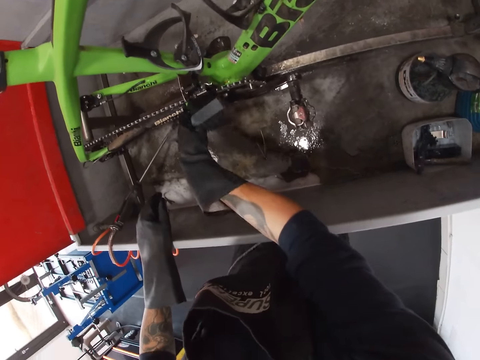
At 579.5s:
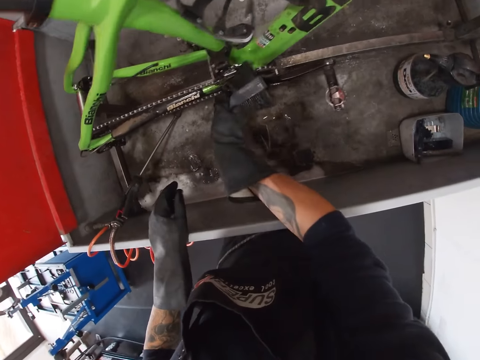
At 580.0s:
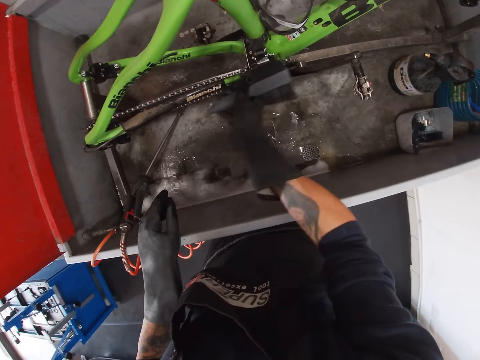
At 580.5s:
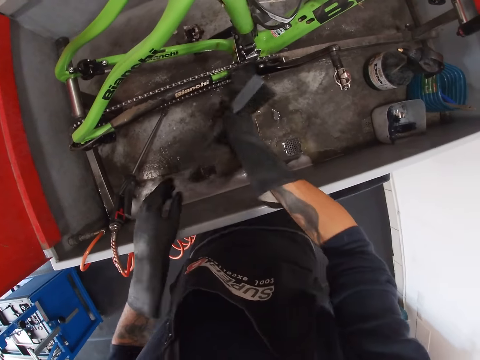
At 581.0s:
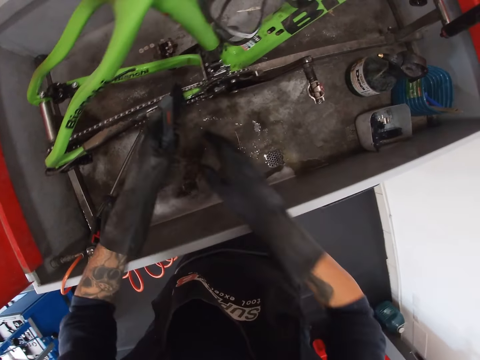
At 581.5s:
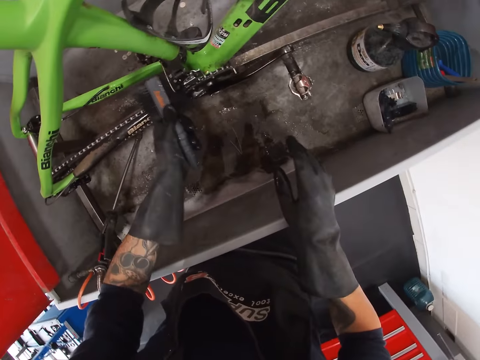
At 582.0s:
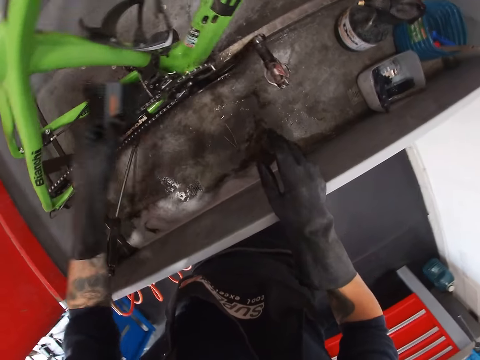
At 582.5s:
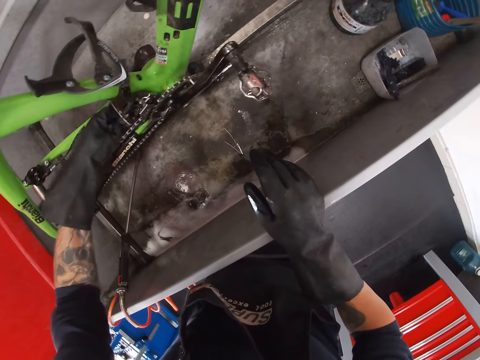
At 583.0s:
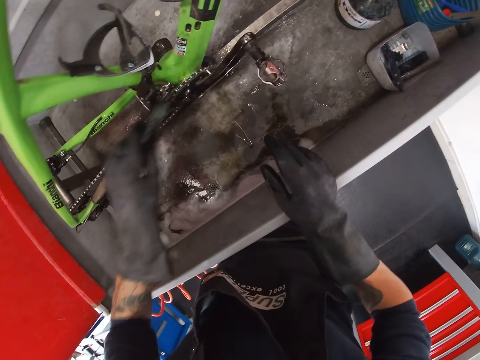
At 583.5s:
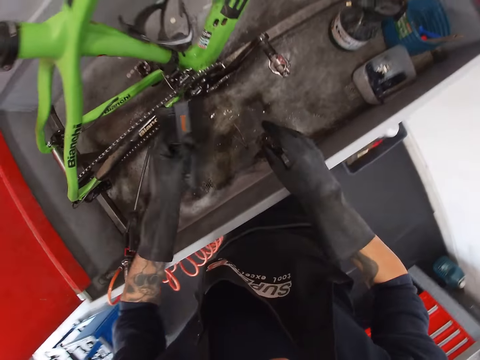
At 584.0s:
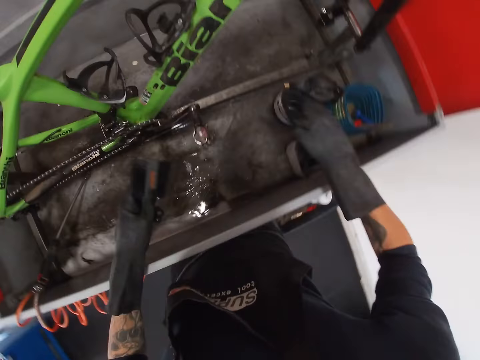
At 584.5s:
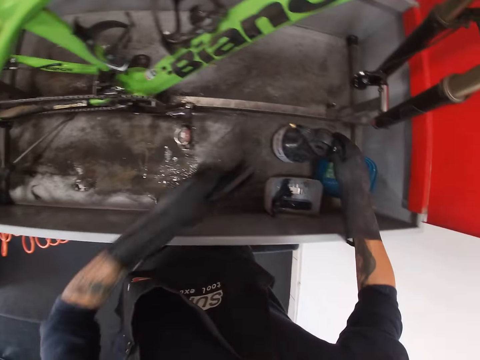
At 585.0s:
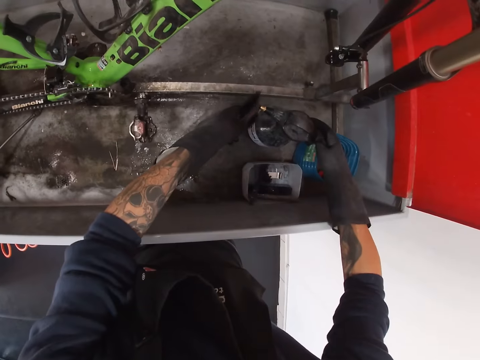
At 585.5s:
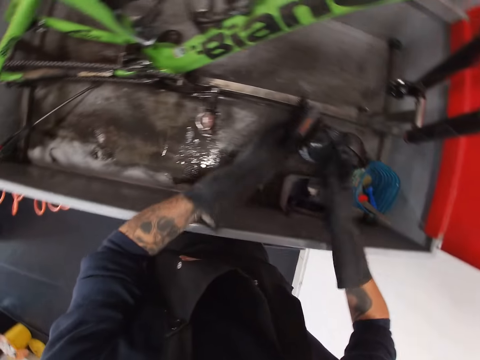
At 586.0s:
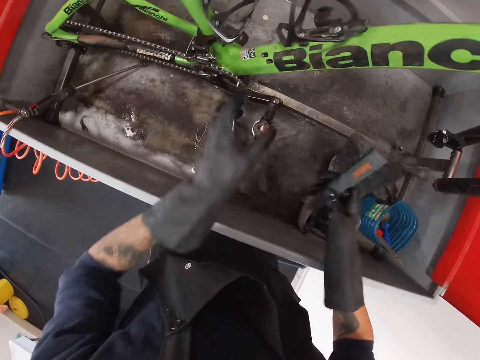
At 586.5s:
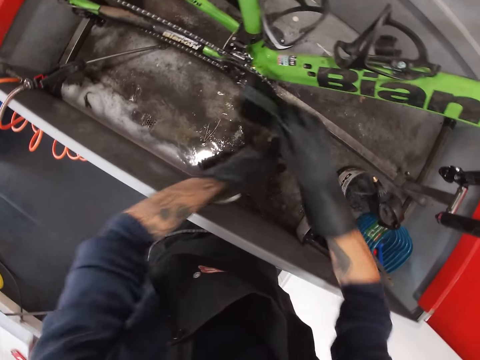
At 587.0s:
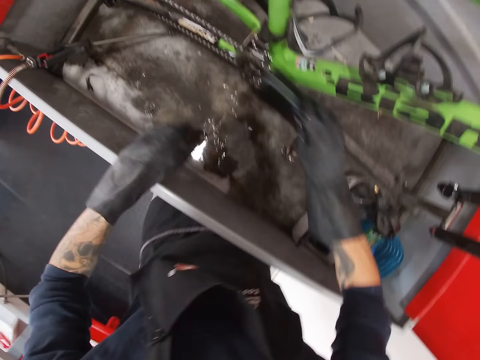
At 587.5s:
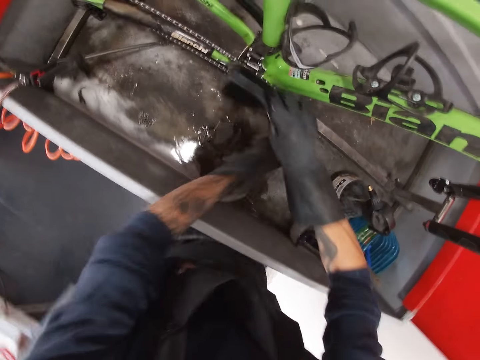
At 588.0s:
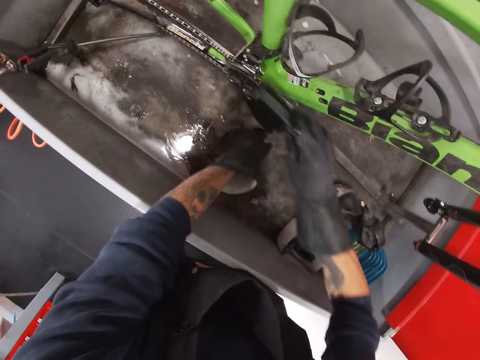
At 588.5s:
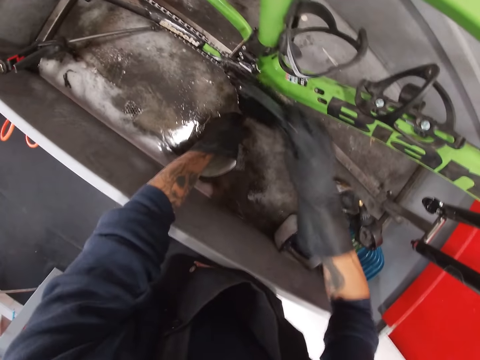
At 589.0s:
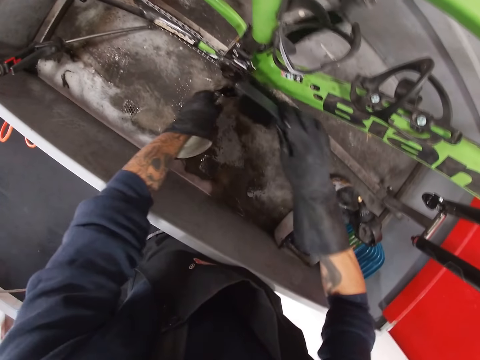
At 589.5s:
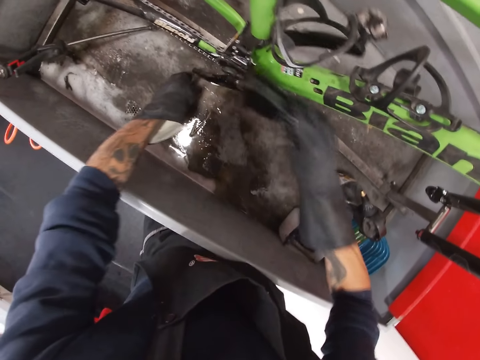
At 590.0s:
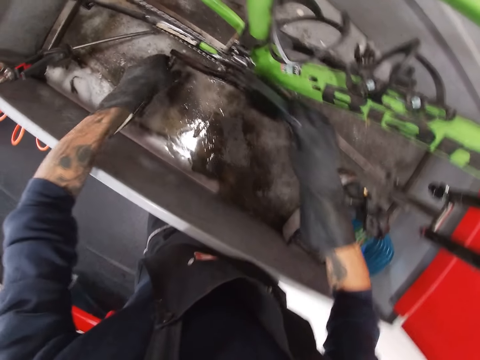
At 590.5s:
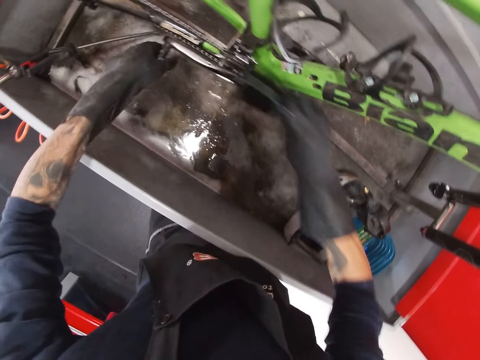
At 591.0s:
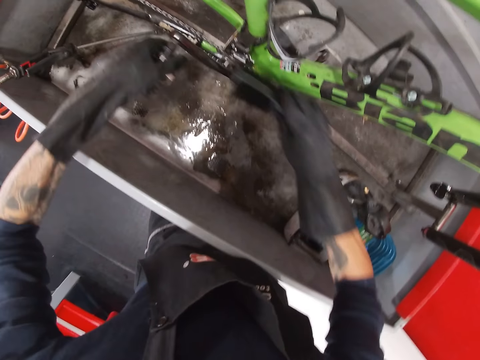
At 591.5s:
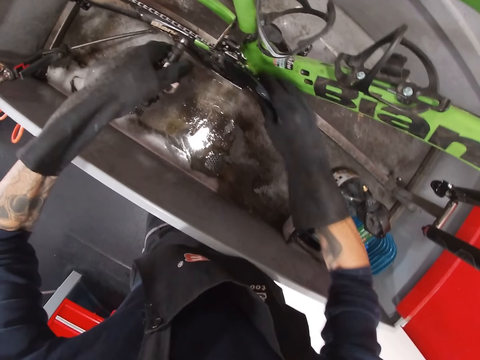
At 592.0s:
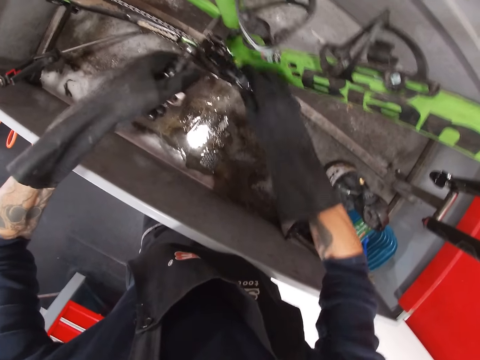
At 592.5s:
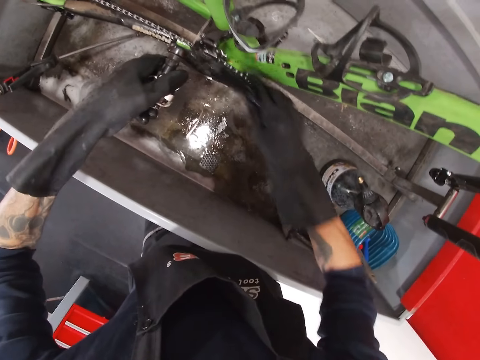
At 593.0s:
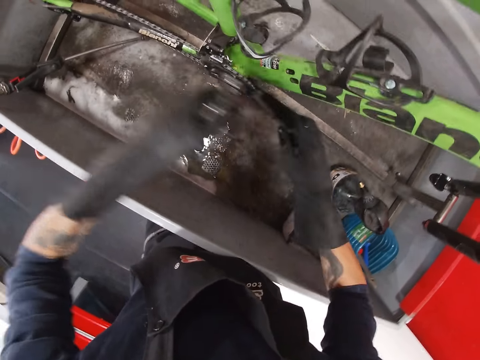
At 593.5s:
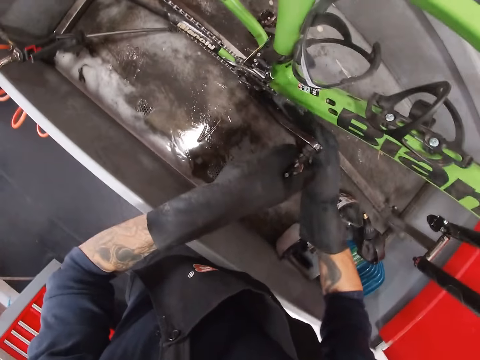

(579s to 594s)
The camera wearer transfers the brush from his right hand to his left hand. He washes the front derailleur. He scrubs the bicycle in the bicycle wash with the brush in his left hand. He holds something. He sprays some liquid wash from the jar to the brush with his right hand. He transfers the brush from his left hand to his right hand. He moves the bicycle pedal with his left hand. He washes the front derailleur. He scrubs the bicycle in the bicycle wash with the brush in his right hand. He moves the bicycle pedal with his left hand. He washes the front derailleur. He moves the pedal. He washes the front derailleur.

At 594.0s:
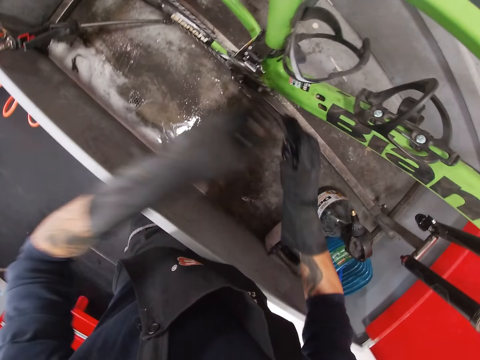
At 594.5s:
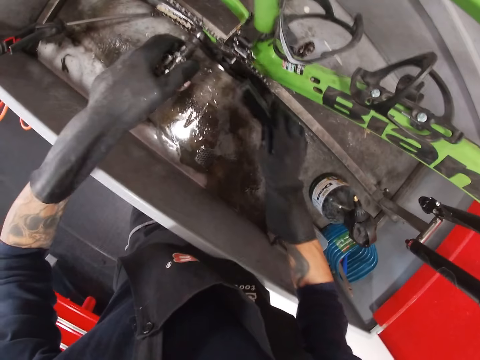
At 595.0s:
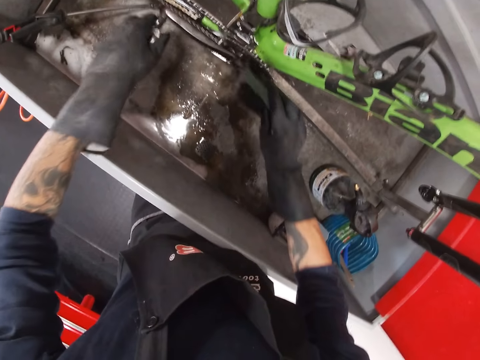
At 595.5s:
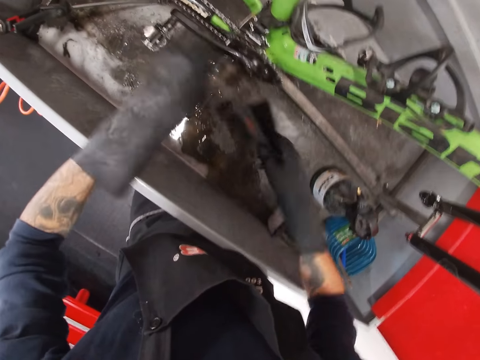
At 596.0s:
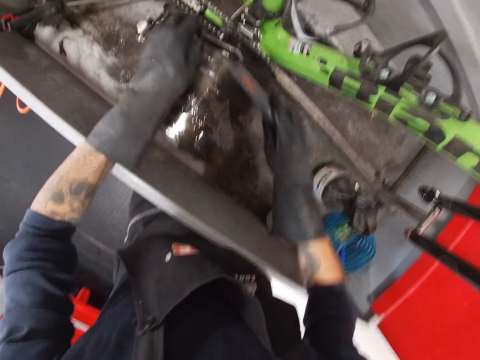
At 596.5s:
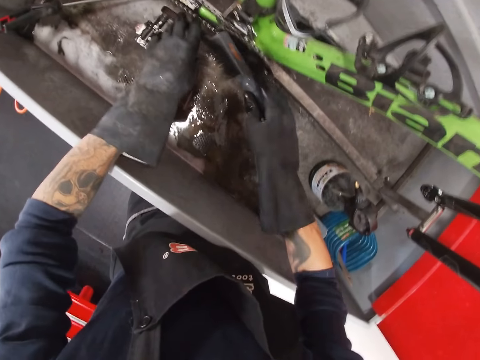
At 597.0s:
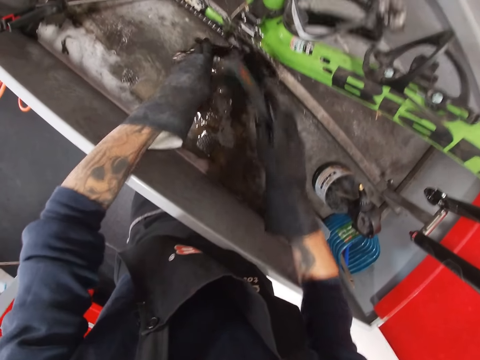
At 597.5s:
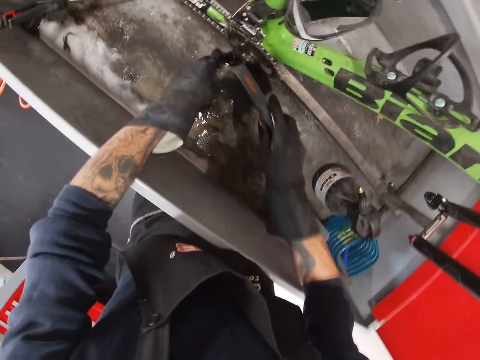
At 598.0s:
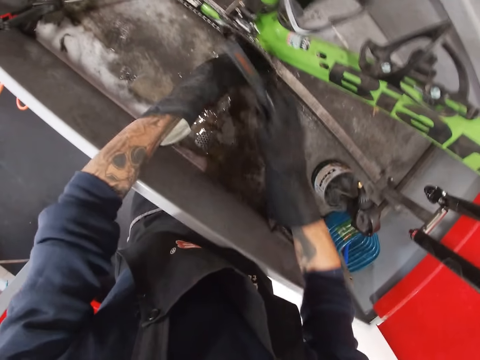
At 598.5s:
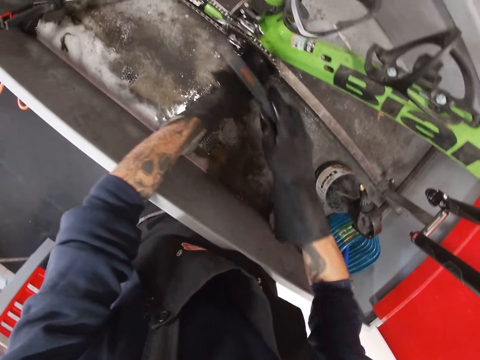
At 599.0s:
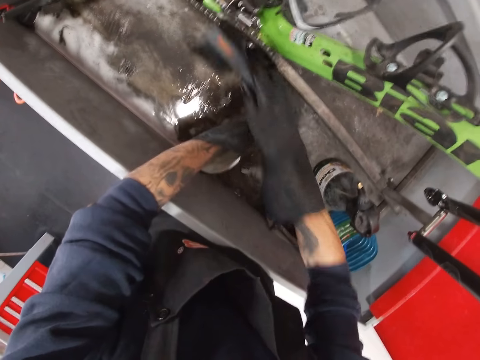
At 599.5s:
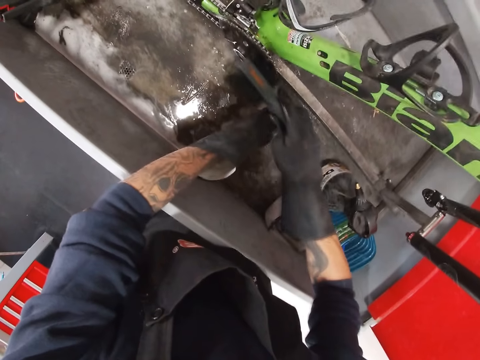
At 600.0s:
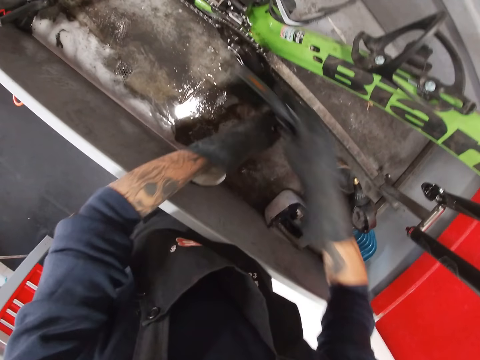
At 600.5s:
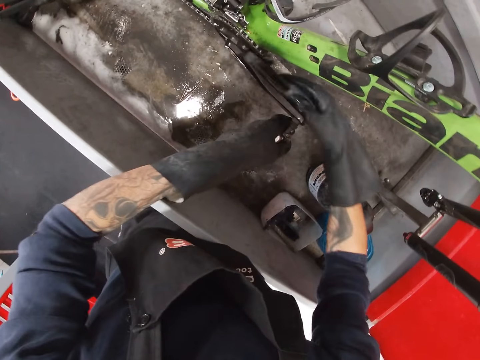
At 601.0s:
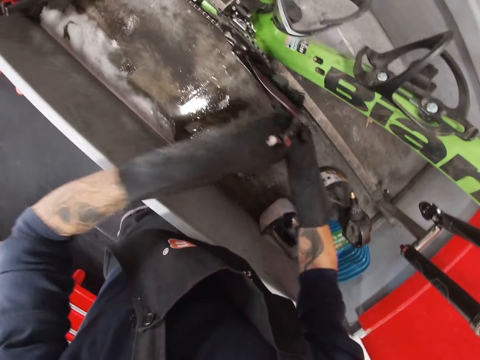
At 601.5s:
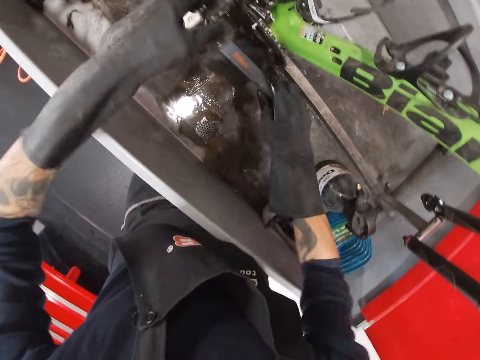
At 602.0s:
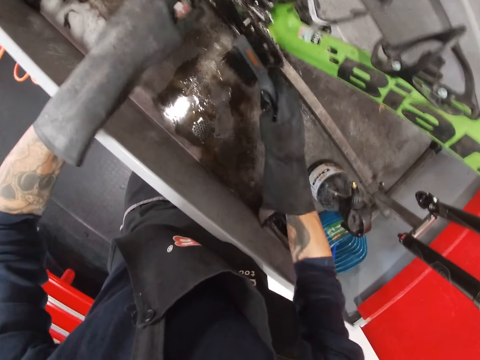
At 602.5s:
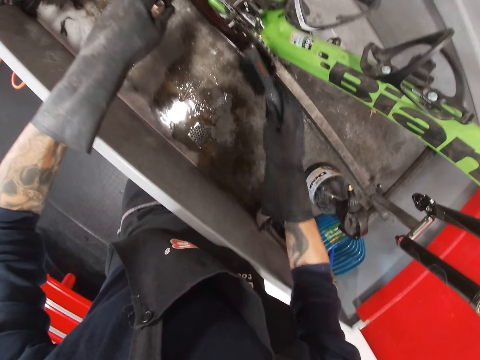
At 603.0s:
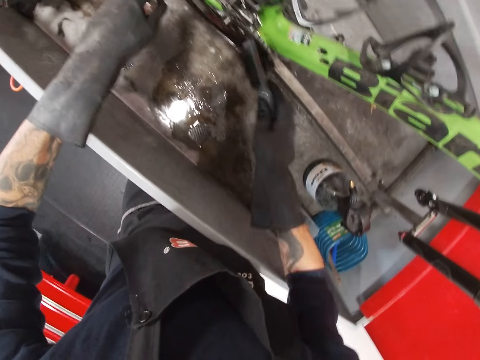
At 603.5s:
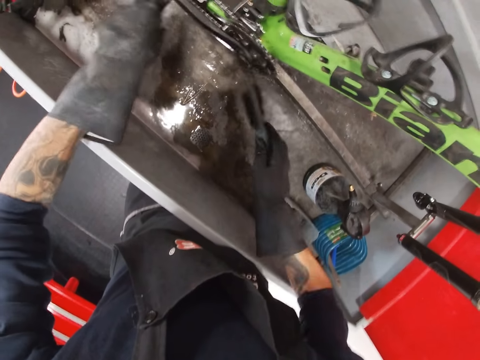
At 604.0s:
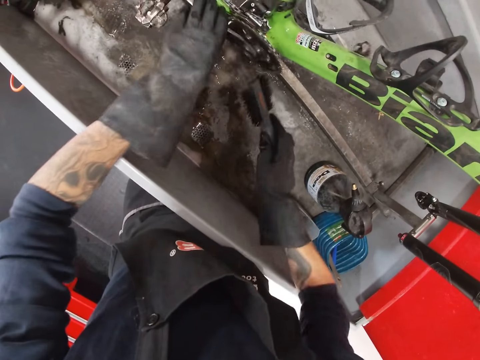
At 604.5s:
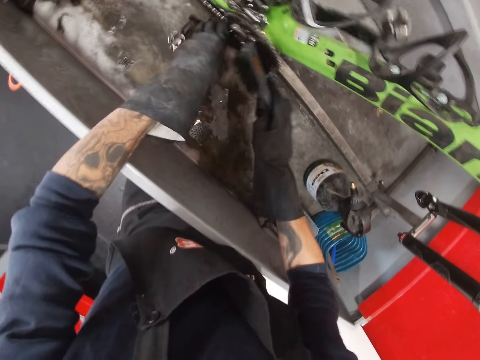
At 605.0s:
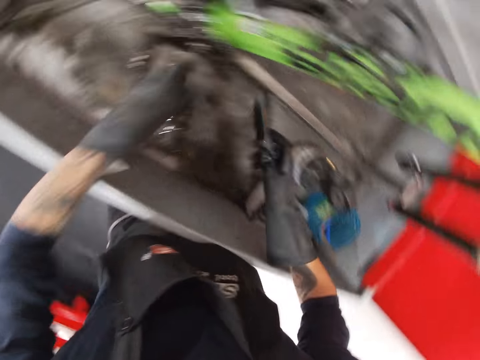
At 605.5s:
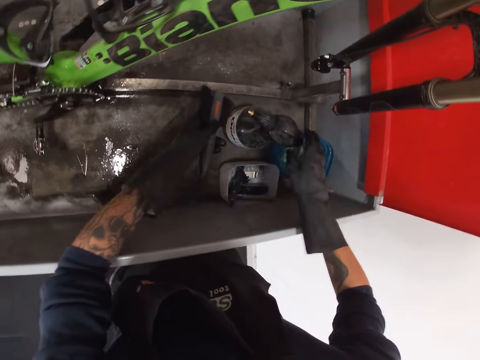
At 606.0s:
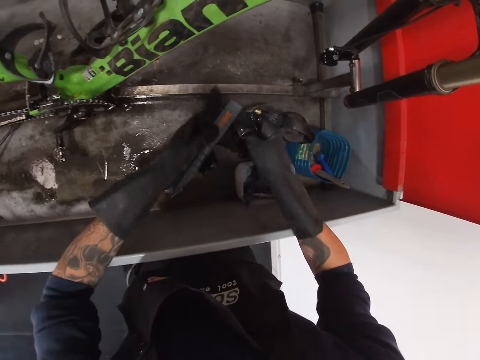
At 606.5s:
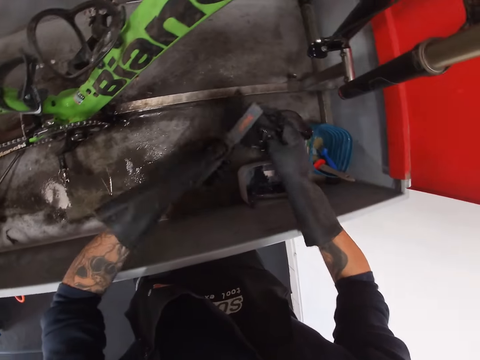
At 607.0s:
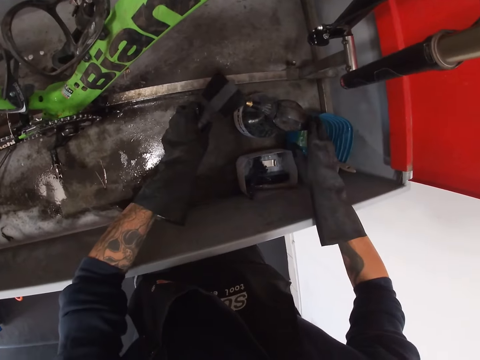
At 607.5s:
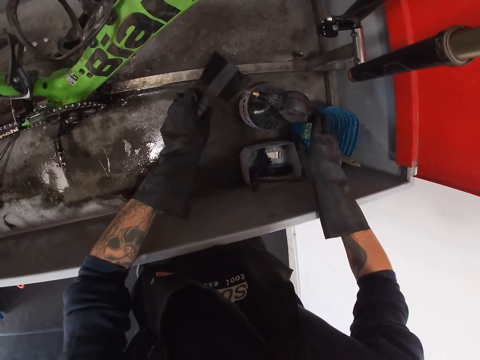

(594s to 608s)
The camera wearer adjusts the brush with his hands. He holds the brush. He scrubs the bicycle in the bicycle wash with the brush in his right hand. He moves the bicycle pedal with his left hand. He washes the front derailleur. He washes the front derailleur again. He transfers the brush from his right hand to his left hand. He presses the brush. He sprays some liquid wash from the jar to the brush with his right hand.
